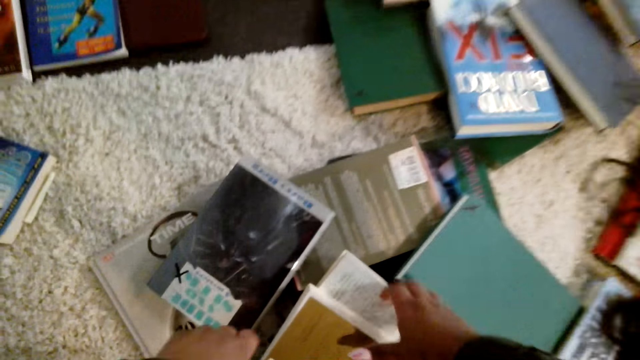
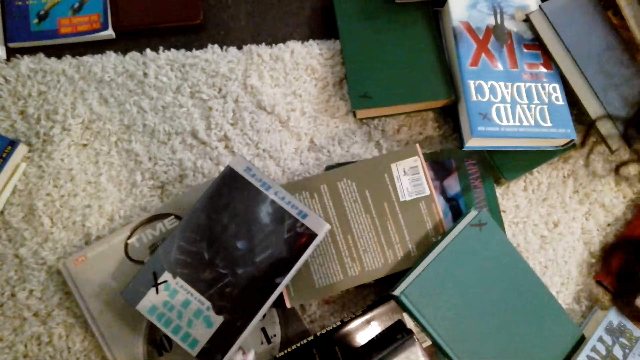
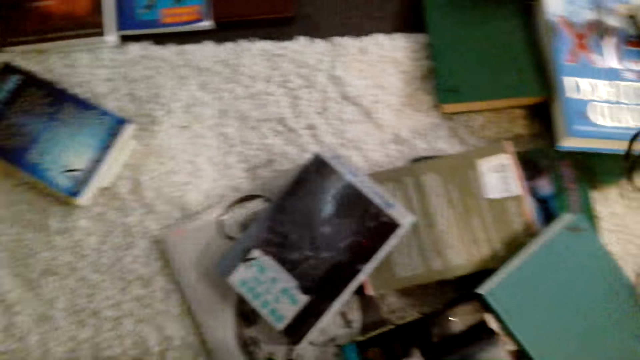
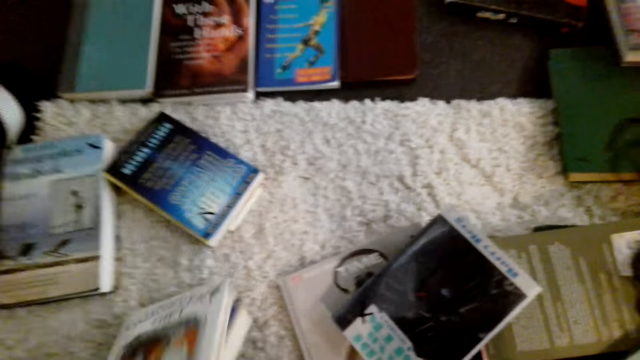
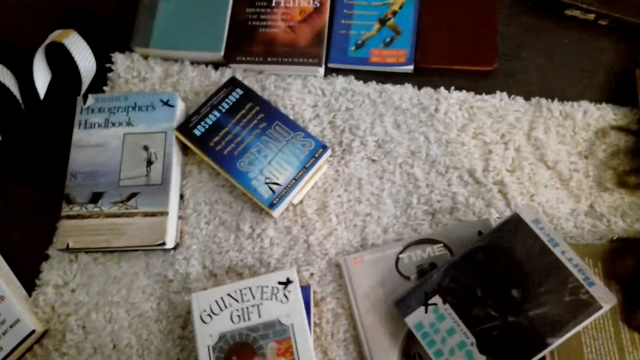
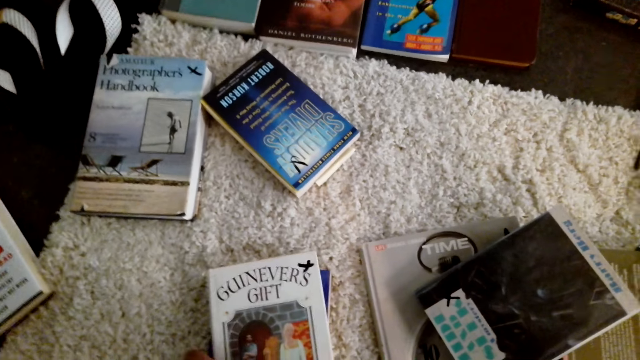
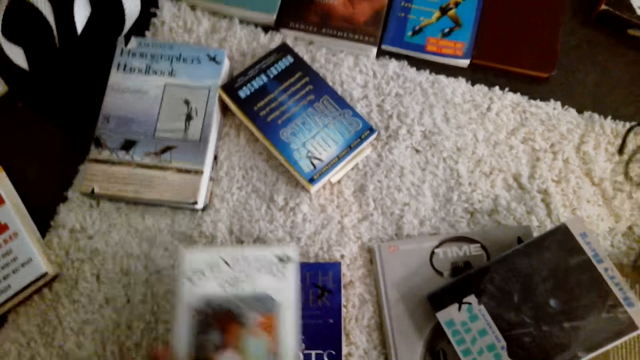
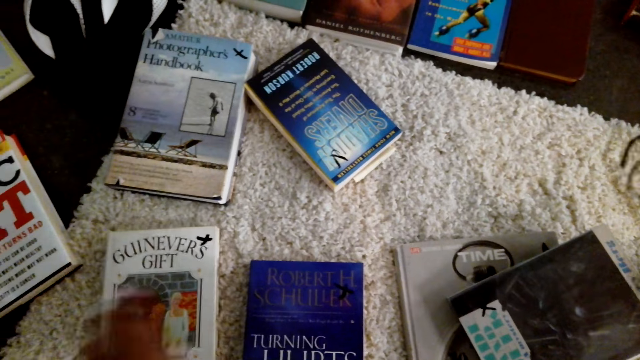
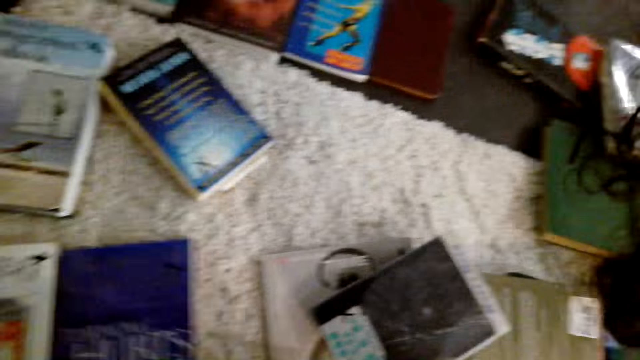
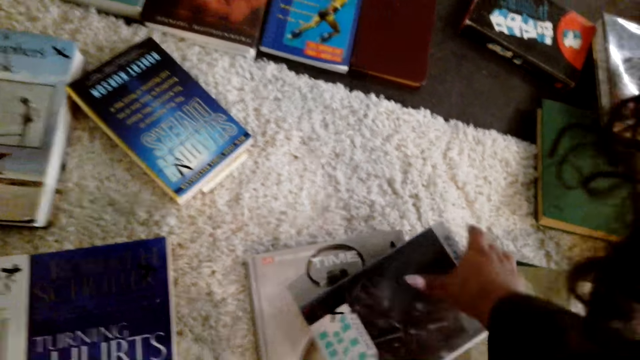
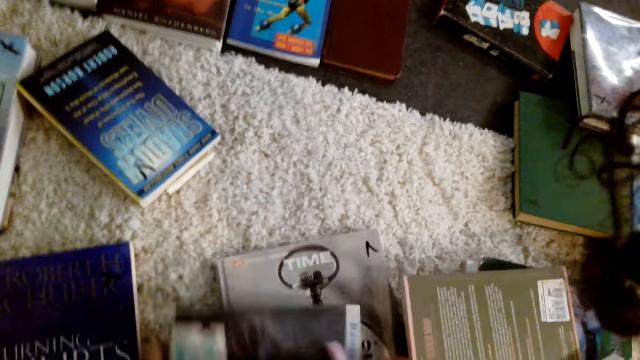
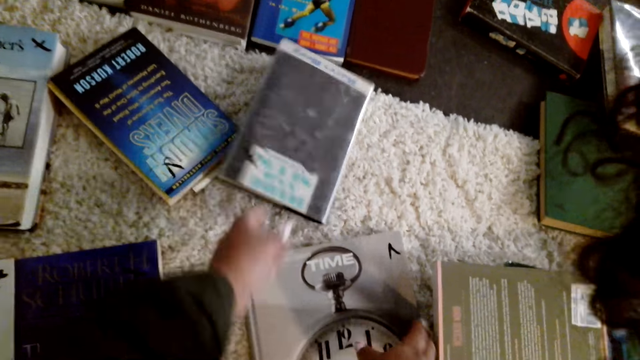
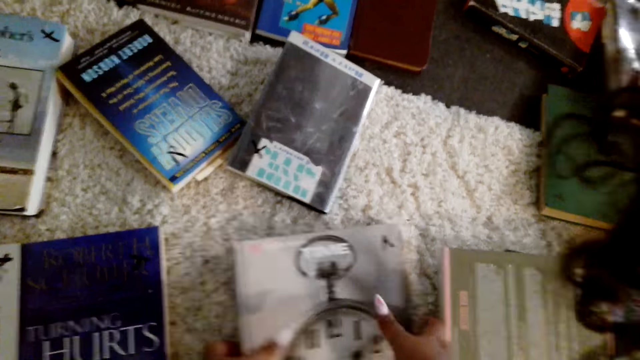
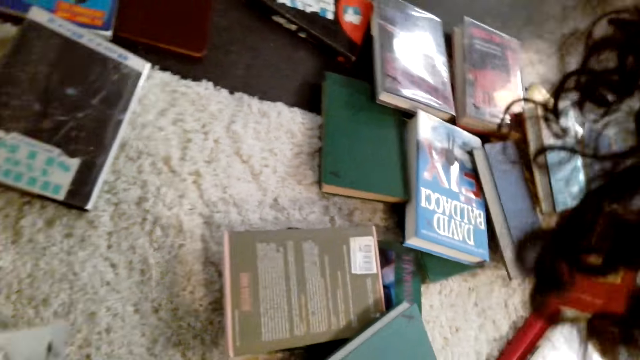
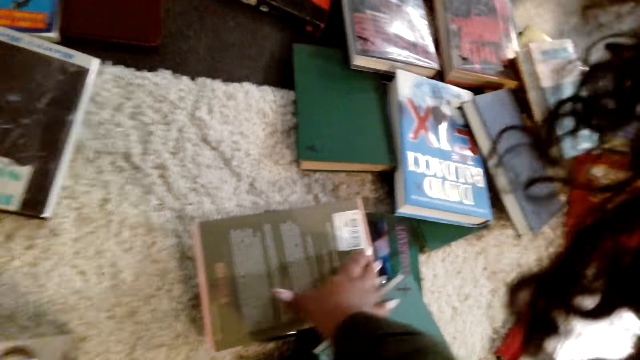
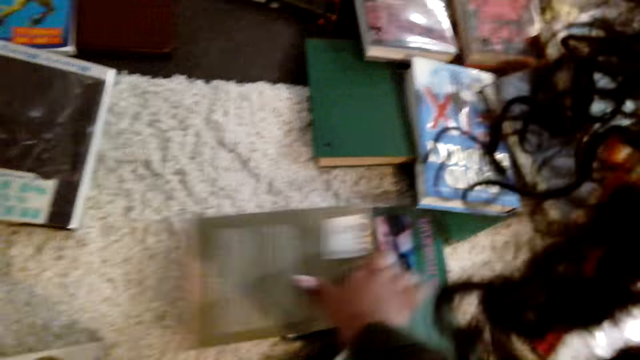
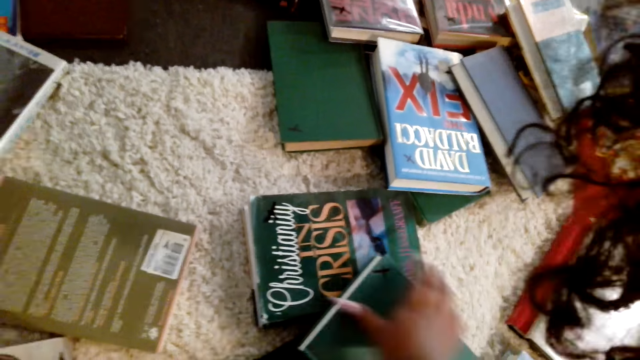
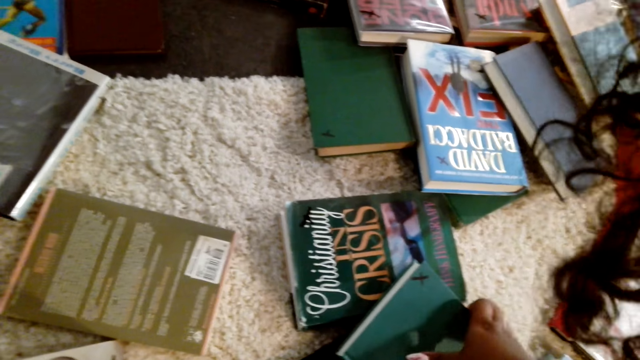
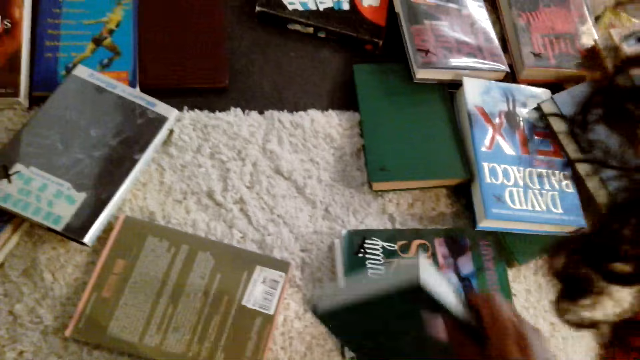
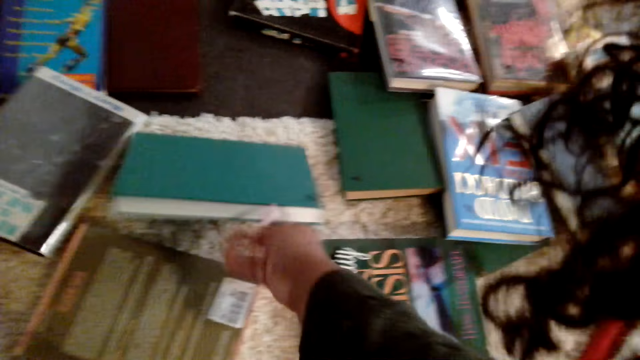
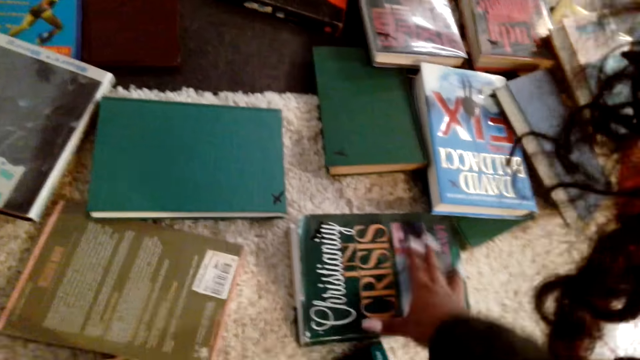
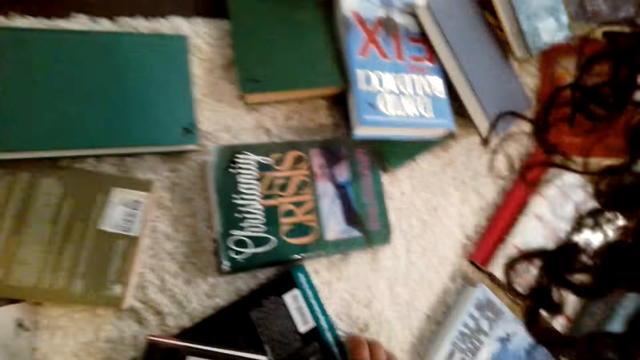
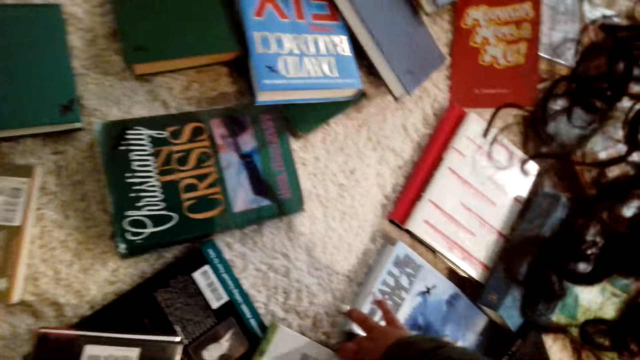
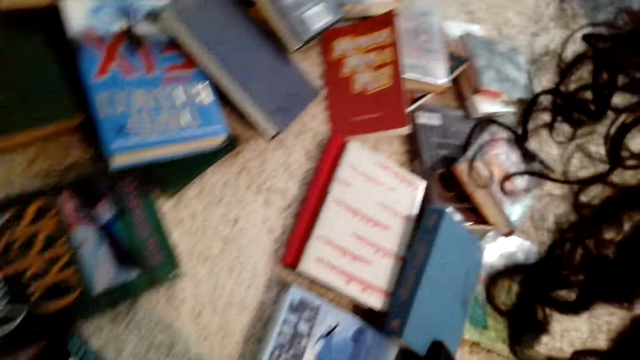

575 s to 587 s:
The camera wearer bends towards the floor. They separate books on the floor. They pick the books from the floor. They arrange the books on the floor.

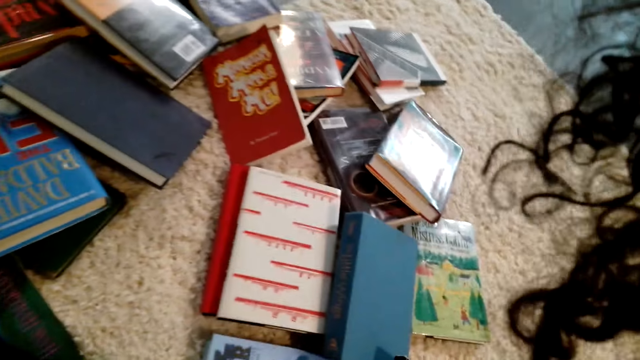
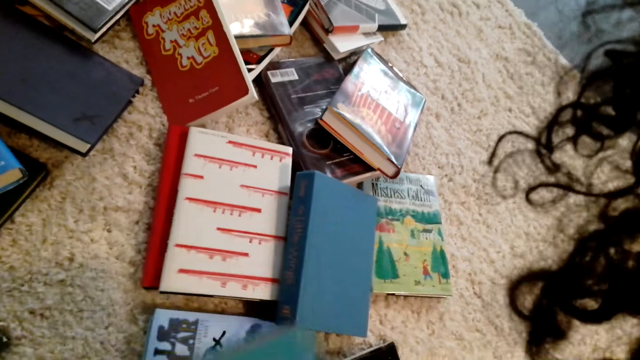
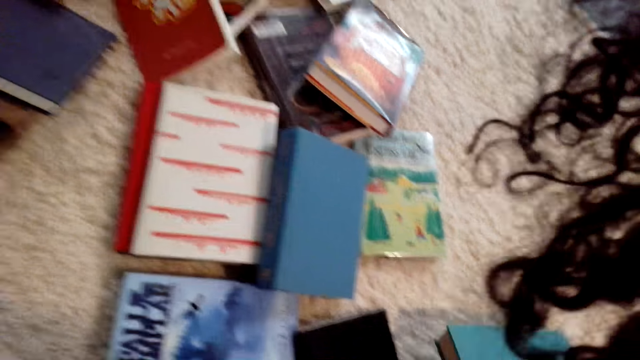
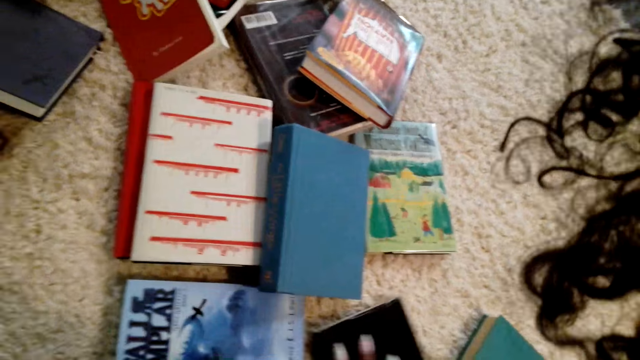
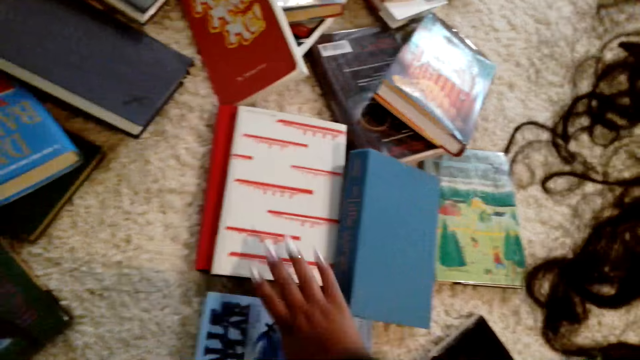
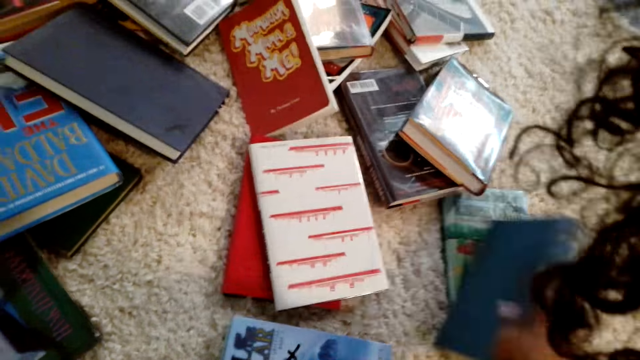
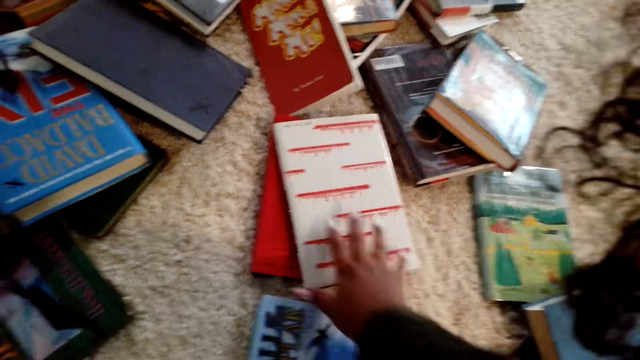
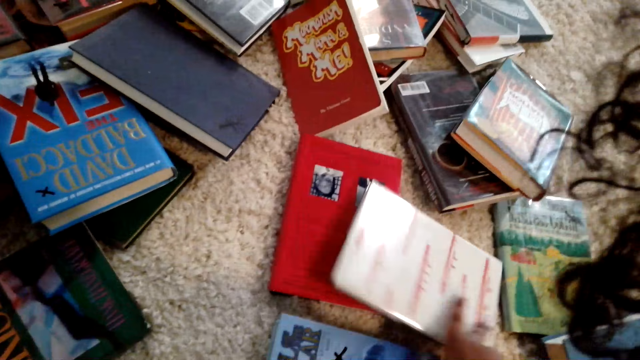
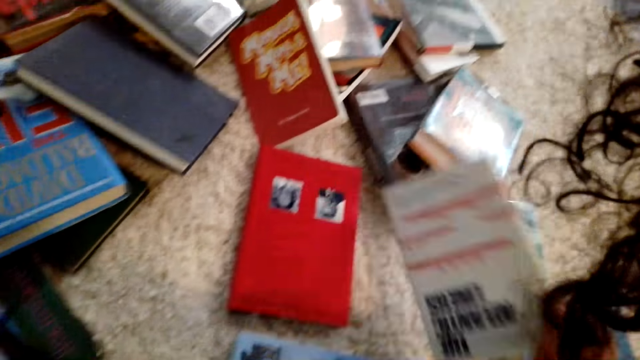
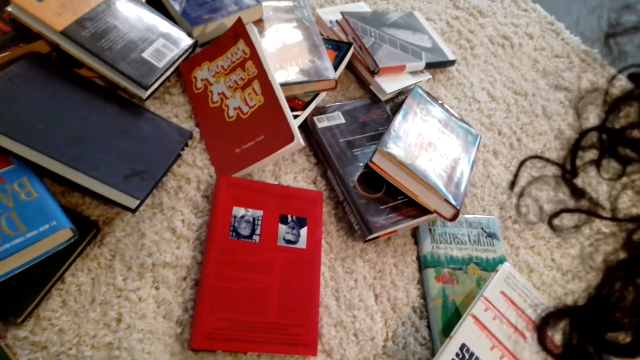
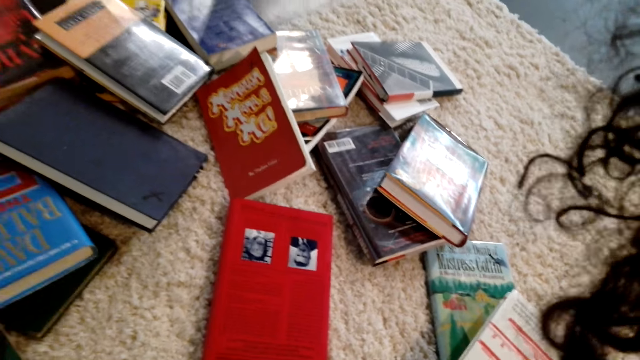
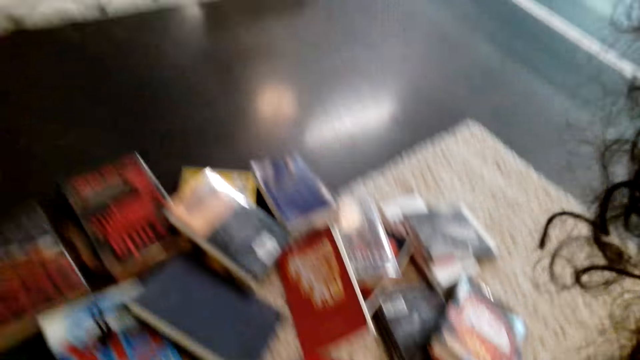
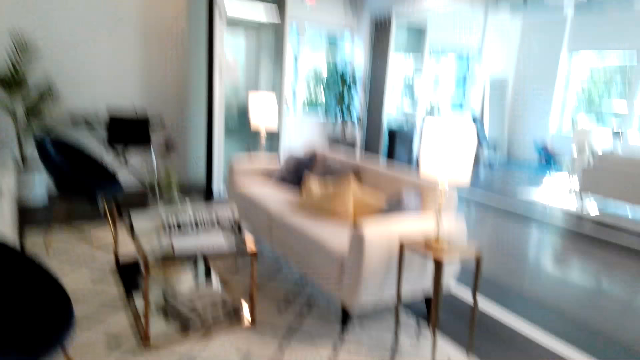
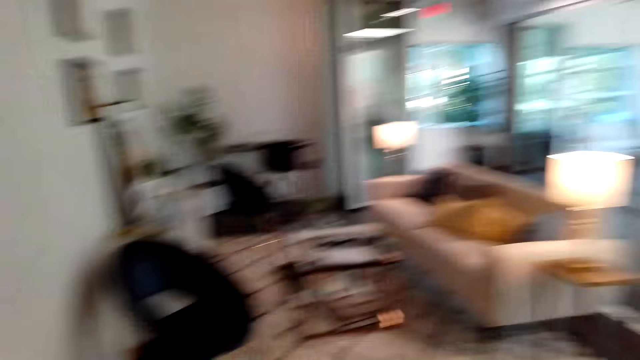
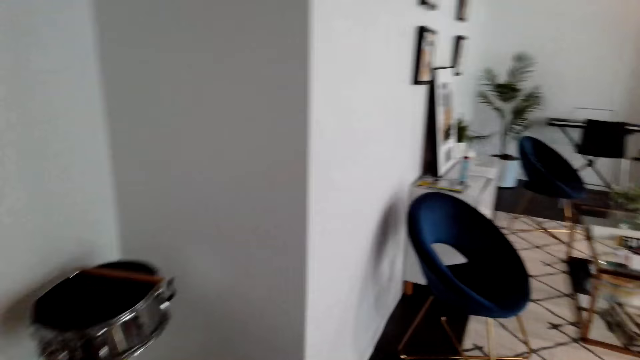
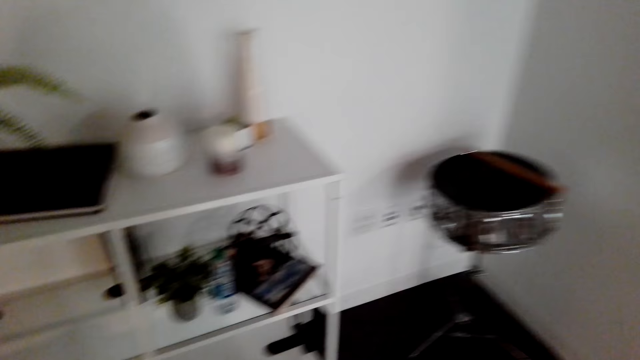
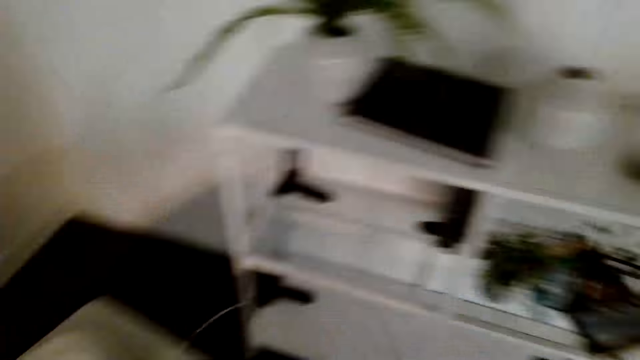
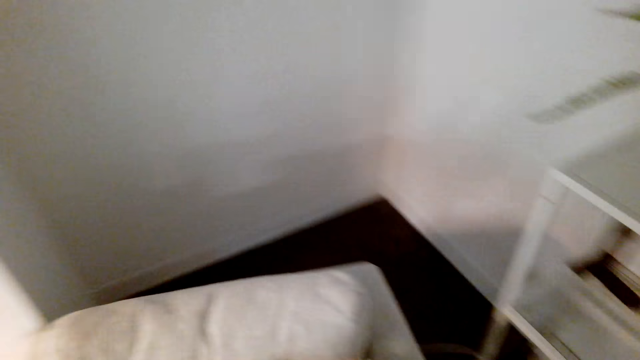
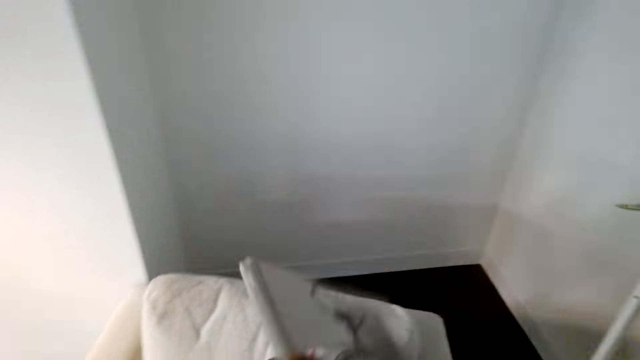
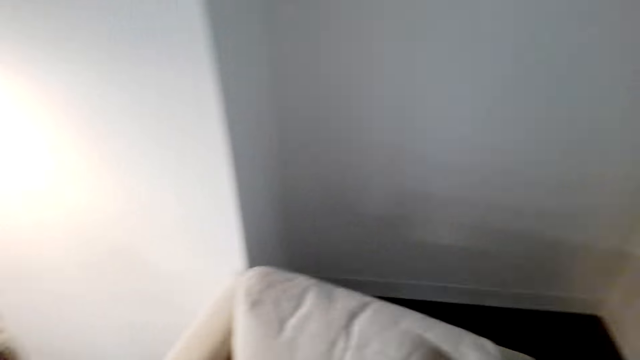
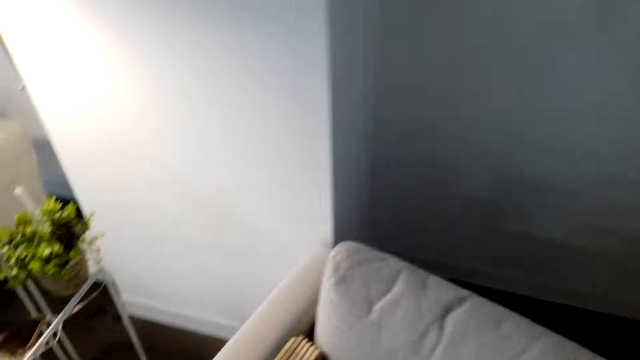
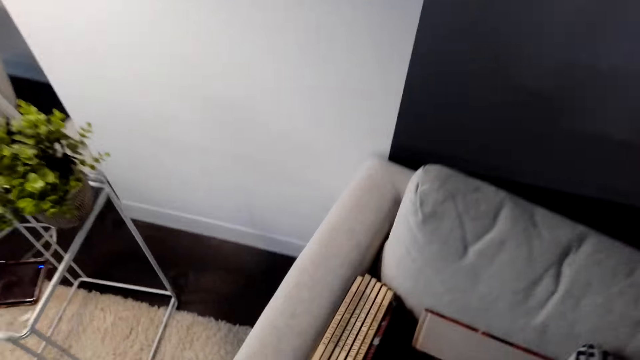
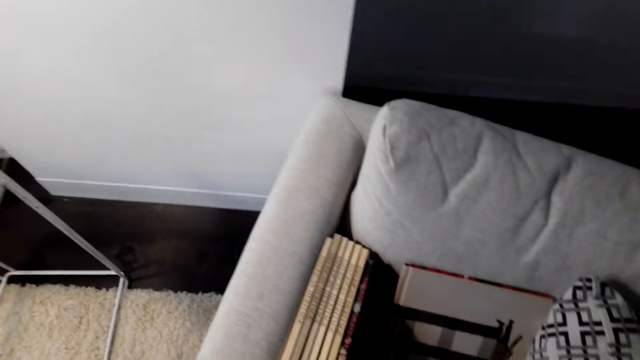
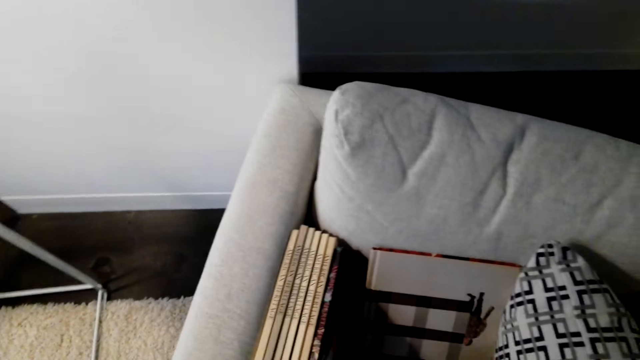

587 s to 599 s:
The camera wearer turns around the room. They place books on a chair.
